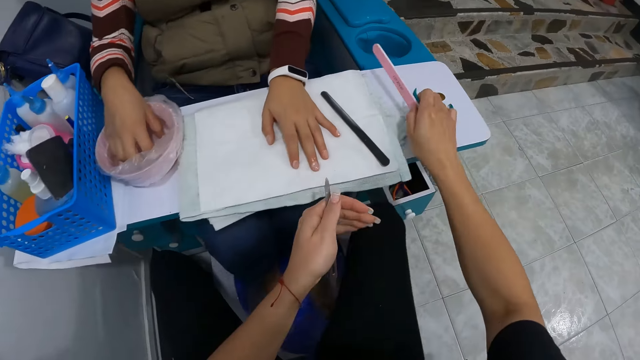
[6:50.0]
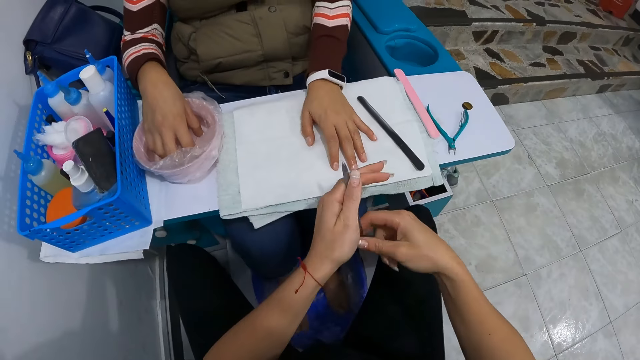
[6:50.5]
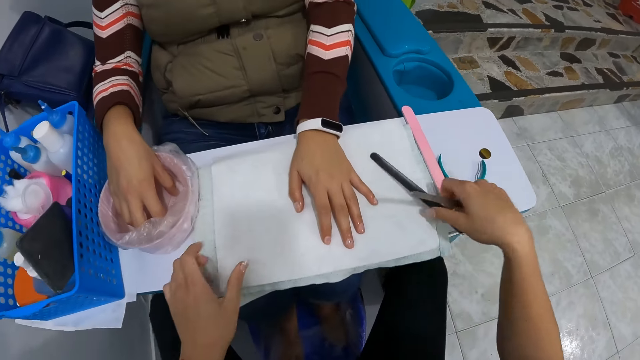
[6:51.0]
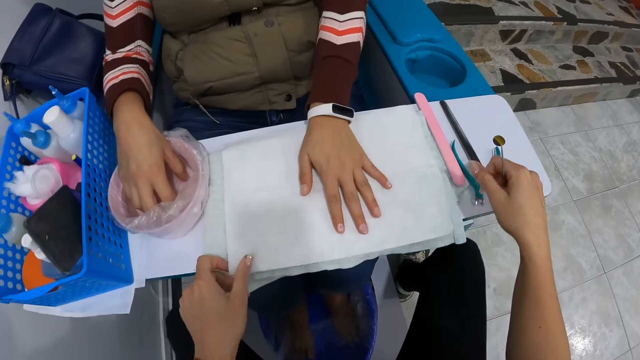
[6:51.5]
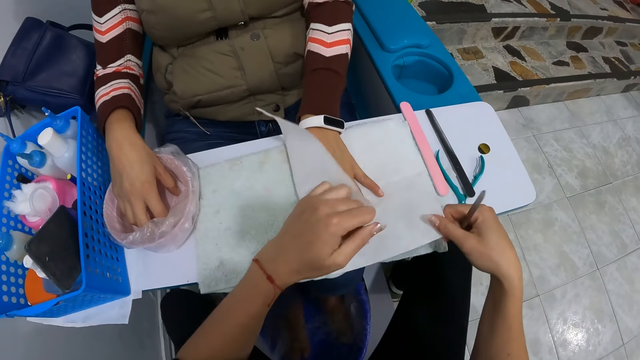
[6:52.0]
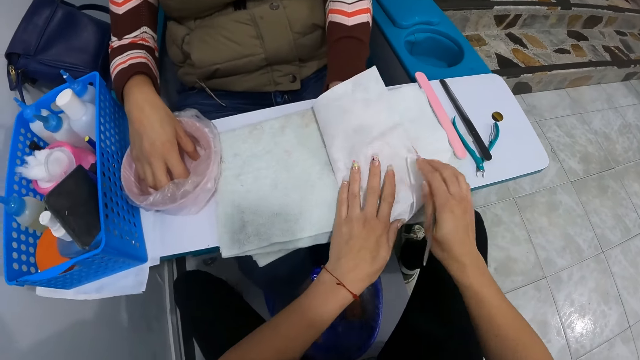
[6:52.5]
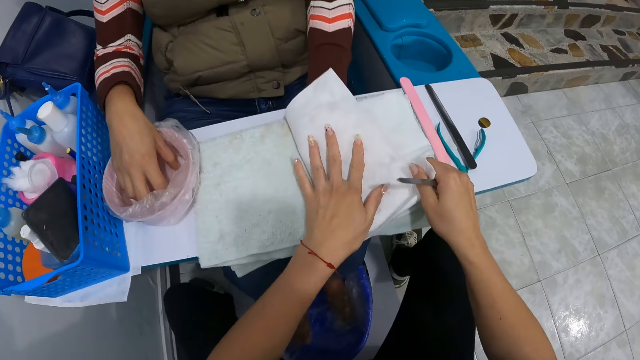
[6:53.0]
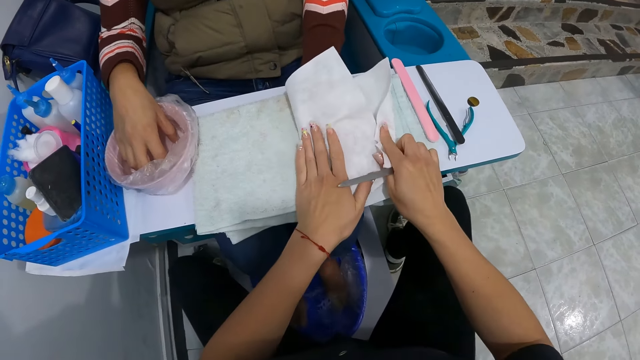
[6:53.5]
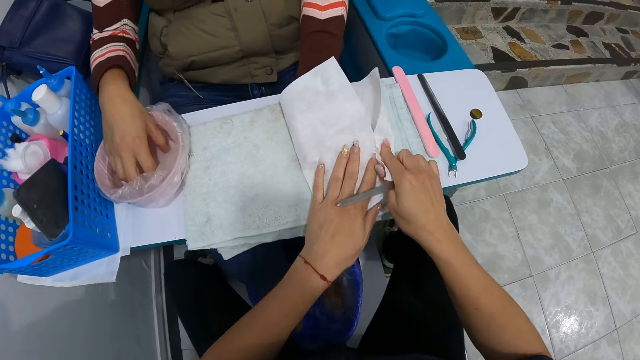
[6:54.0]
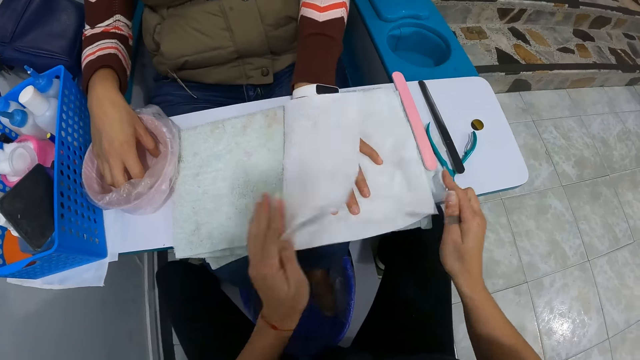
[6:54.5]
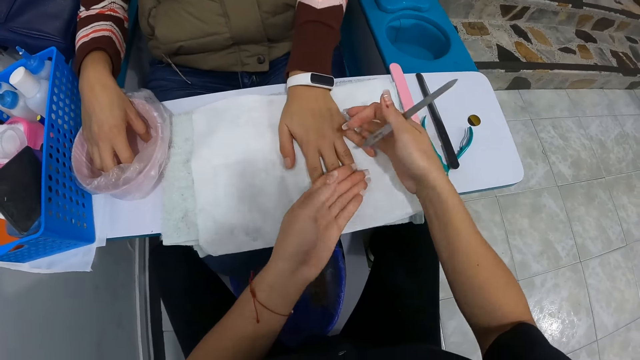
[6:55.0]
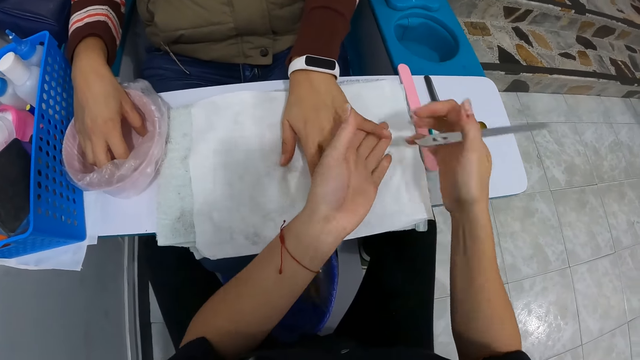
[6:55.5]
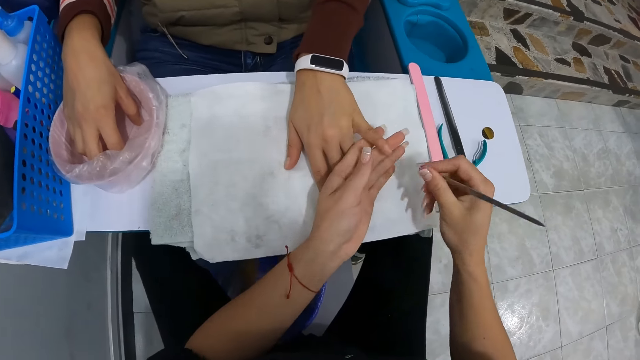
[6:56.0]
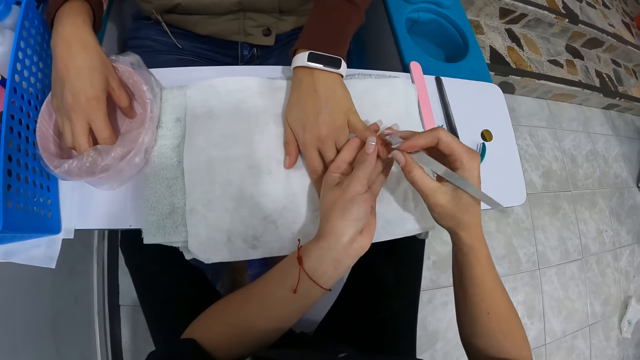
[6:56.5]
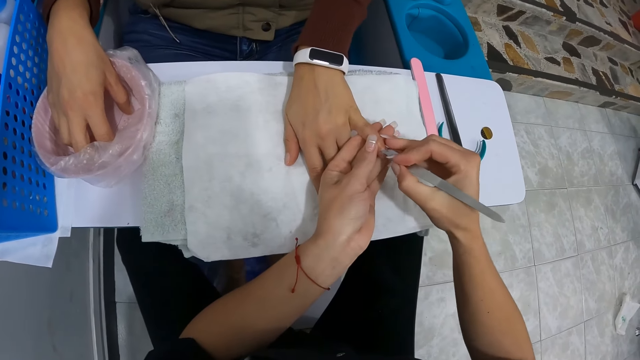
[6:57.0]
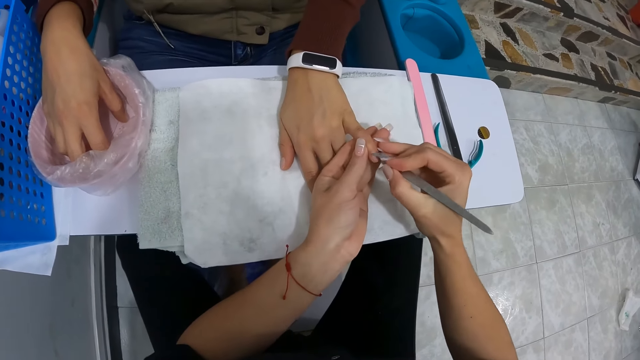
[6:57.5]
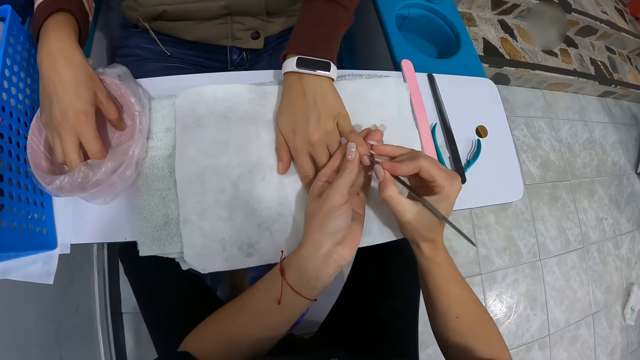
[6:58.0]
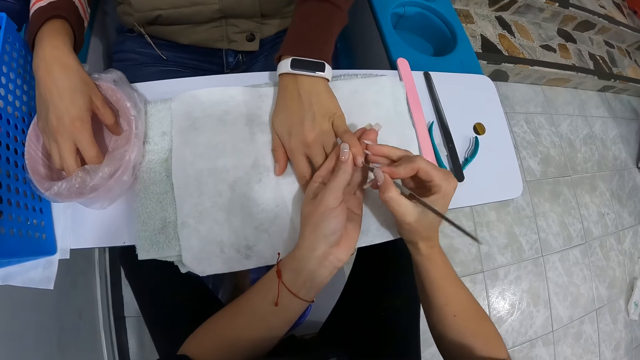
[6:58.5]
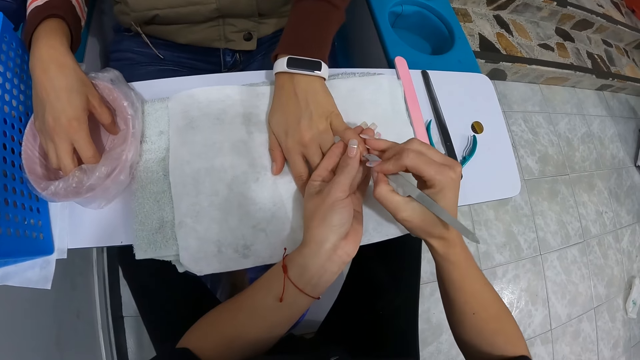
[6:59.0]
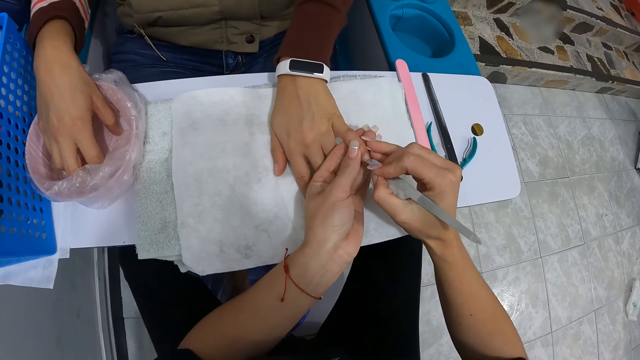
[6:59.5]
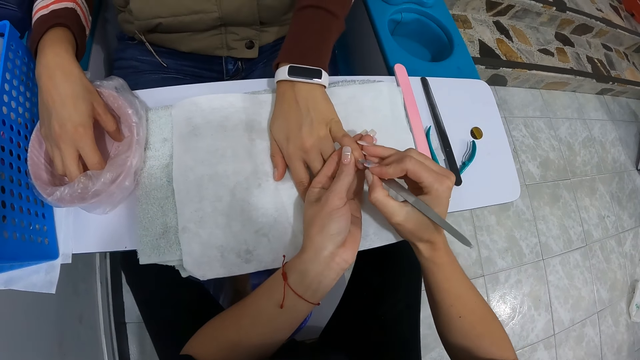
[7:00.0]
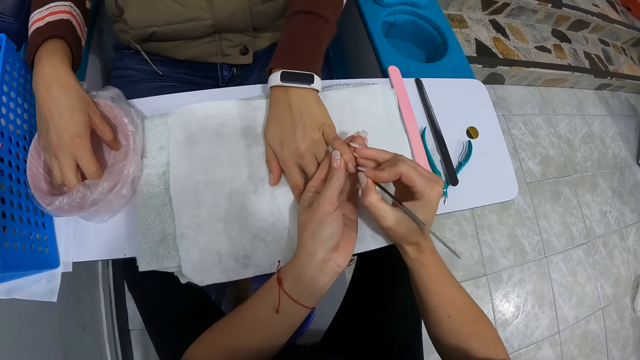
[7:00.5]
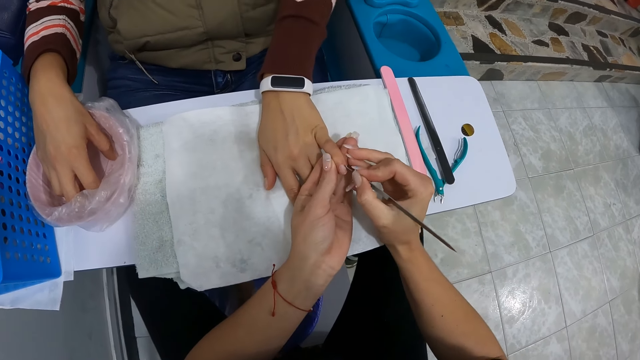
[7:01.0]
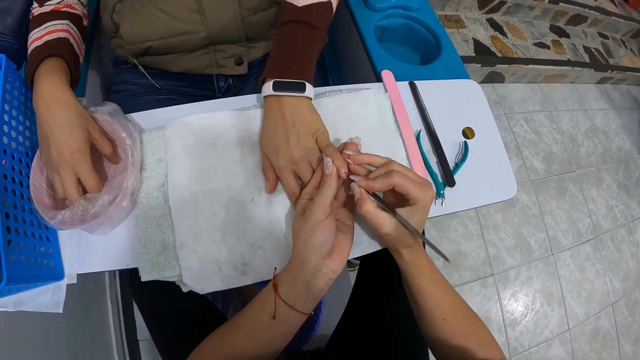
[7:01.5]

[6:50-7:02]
The camera wearer picks up a nail file from the cupboard with her right hand. She places the file in her right hand on the table. She switches the file from her left hand to her right hand. She moves the file on the towel to the table with her right hand. She covers the woman's left hand with the sheet with her left hand. She wipes the woman's hand with a towel. She covers the woman's left hand with the sheet with her right hand. She puts the woman's finger in her left hand with her right hand. She cleans the finger with the tip of the file in her right hand. She scrapes the woman's nails.

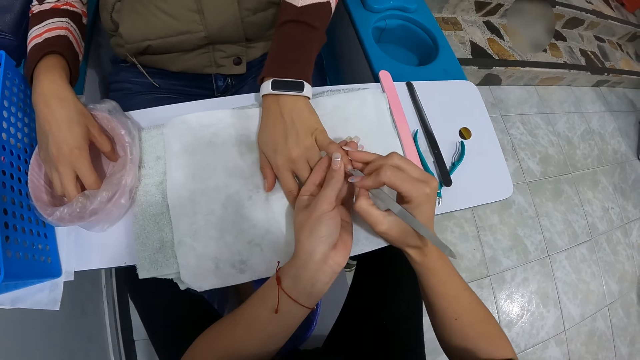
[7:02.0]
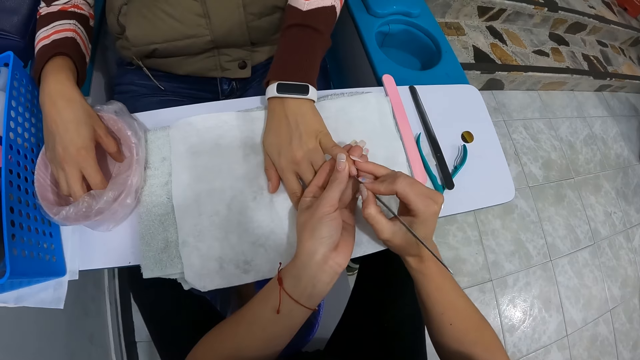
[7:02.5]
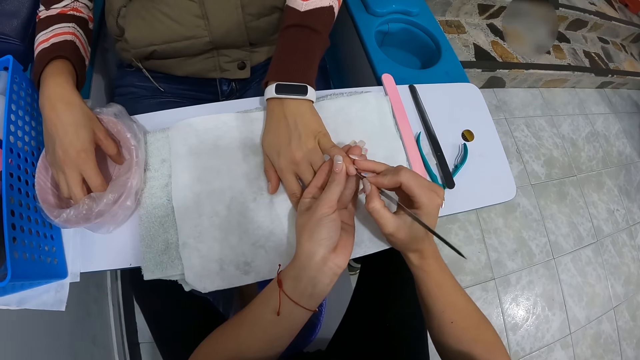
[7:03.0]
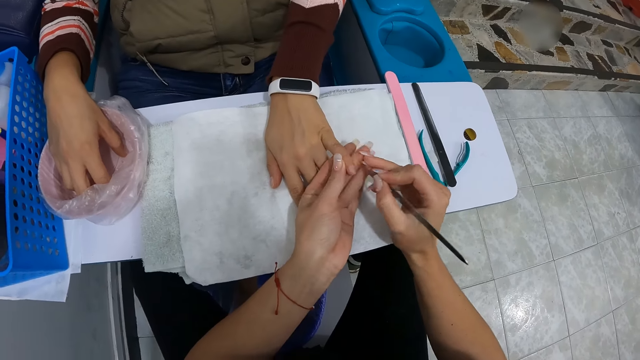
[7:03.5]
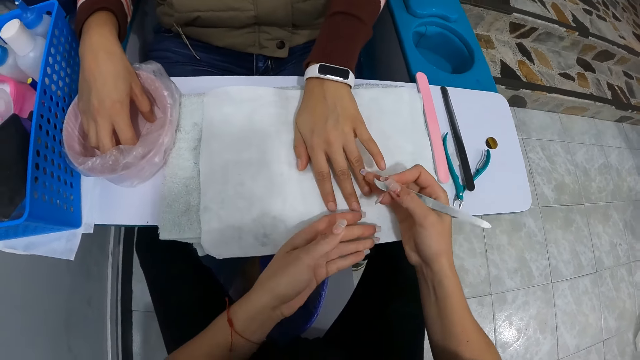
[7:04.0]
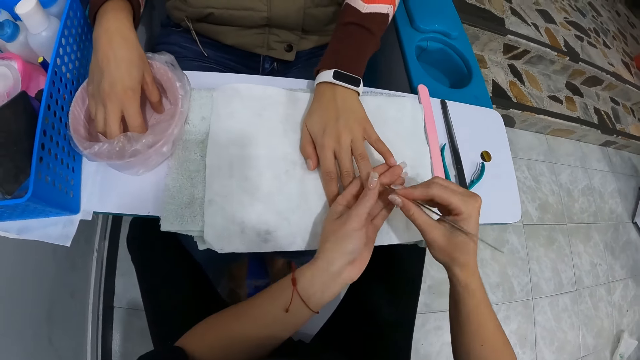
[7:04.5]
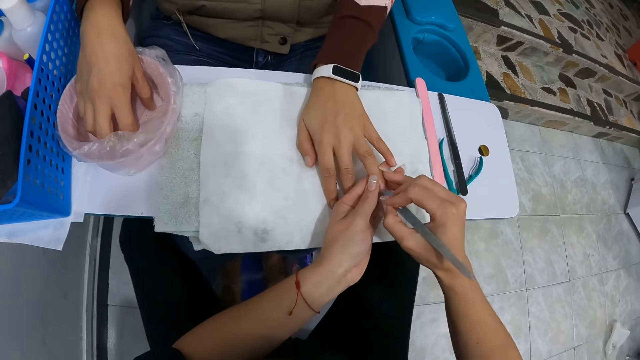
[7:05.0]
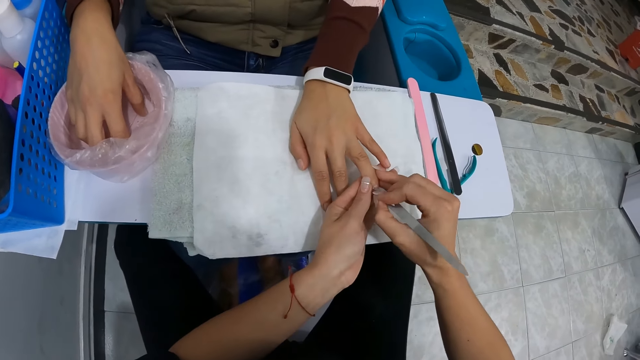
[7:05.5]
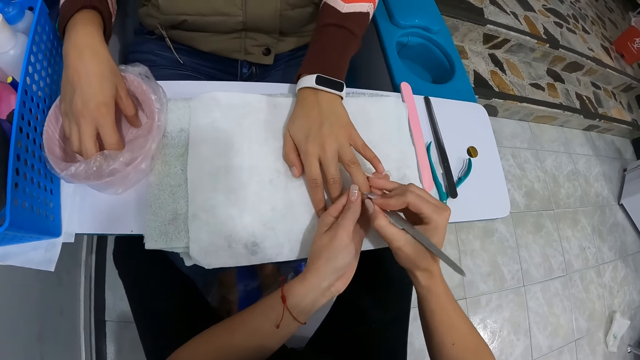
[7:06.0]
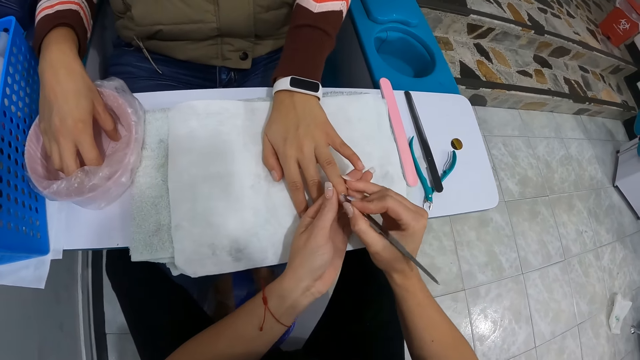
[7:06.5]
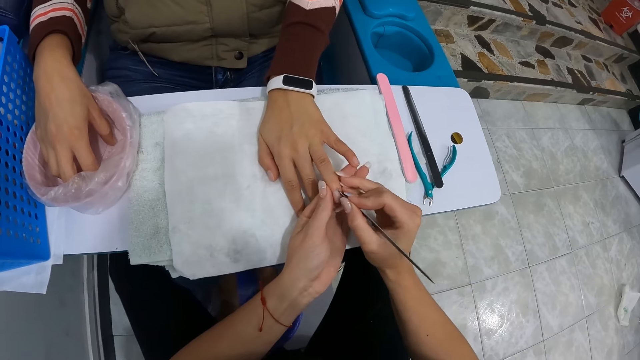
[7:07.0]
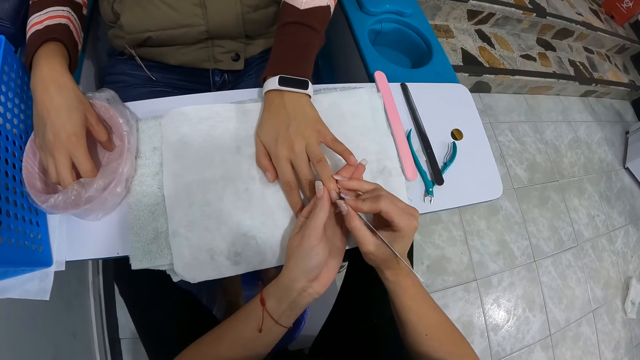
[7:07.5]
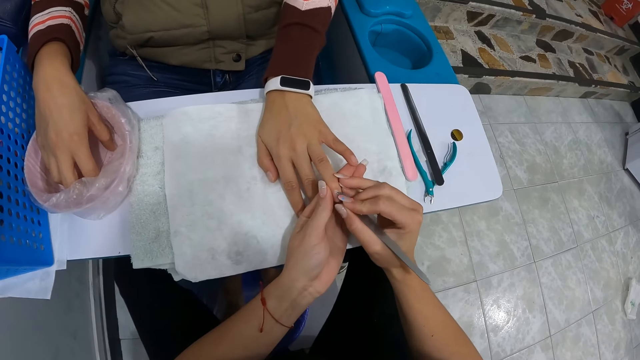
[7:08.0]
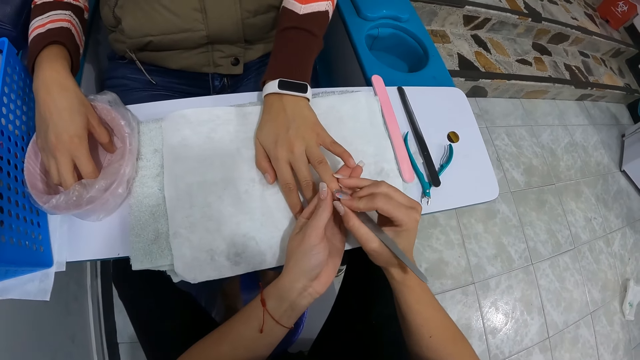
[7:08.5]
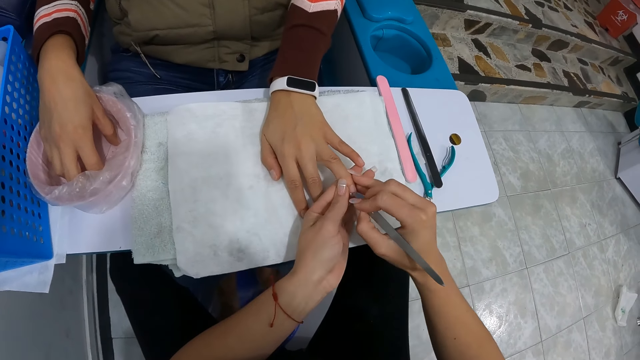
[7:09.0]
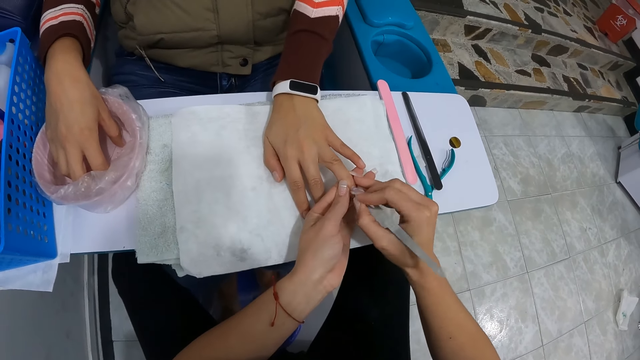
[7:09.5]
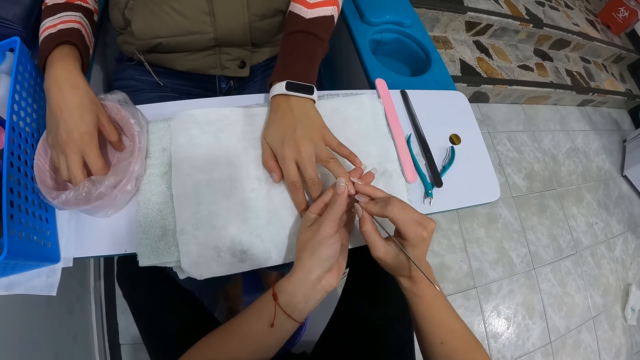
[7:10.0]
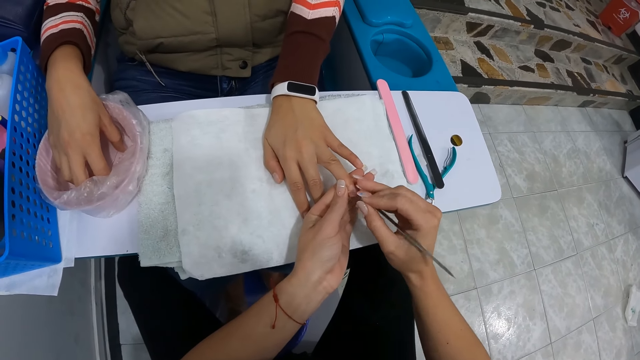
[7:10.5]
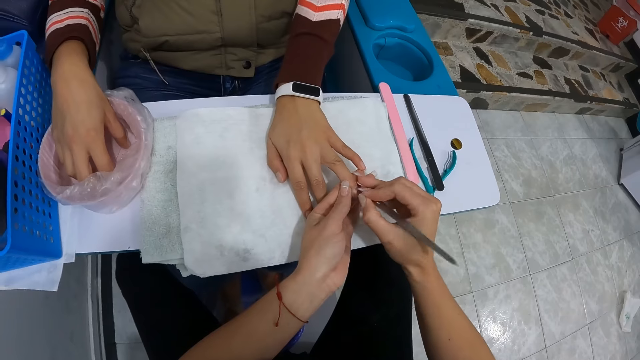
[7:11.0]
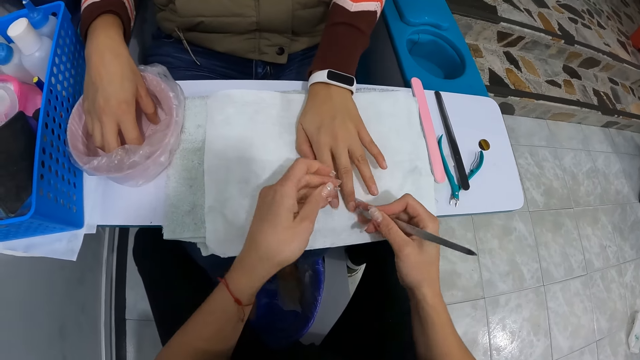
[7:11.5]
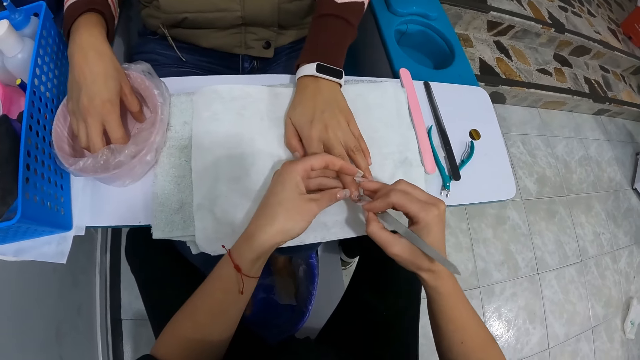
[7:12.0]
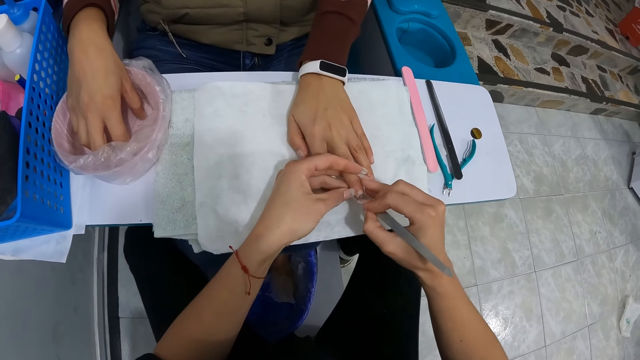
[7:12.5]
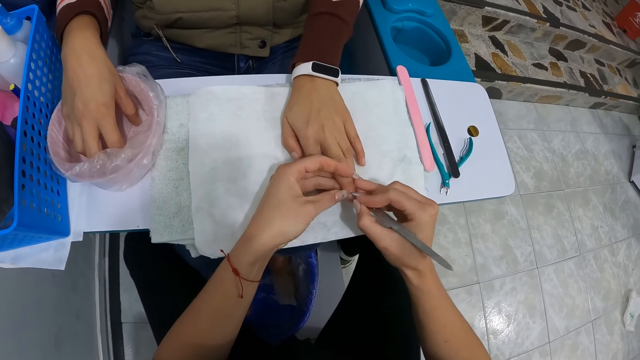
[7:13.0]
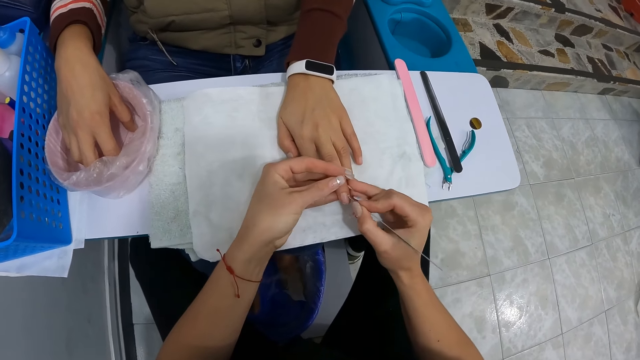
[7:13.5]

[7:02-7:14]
The camera wearer puts the woman's finger in her left hand with her right hand. She cleans the finger with the tip of the file in her right hand. She puts the woman's finger in her left hand with her right hand. She cleans the finger with the tip of the file in her right hand.
